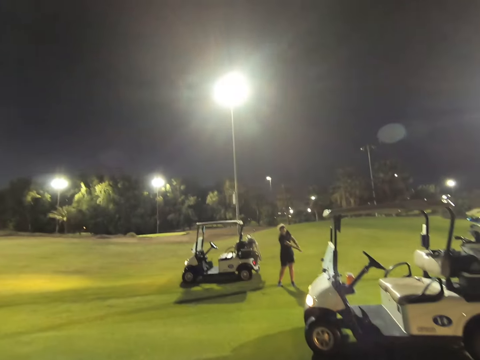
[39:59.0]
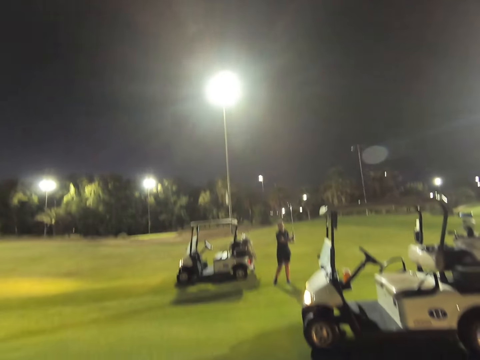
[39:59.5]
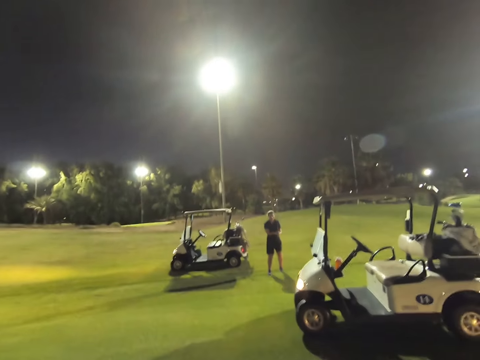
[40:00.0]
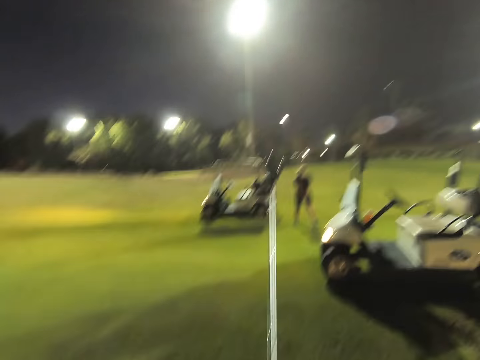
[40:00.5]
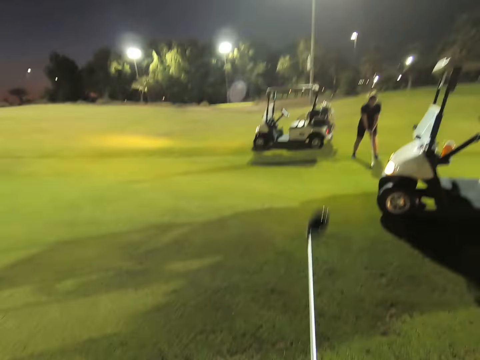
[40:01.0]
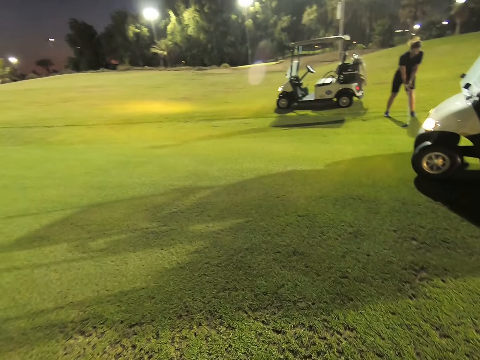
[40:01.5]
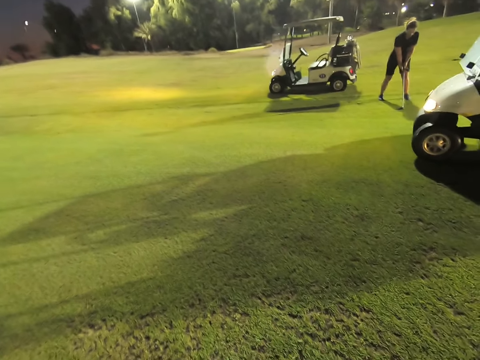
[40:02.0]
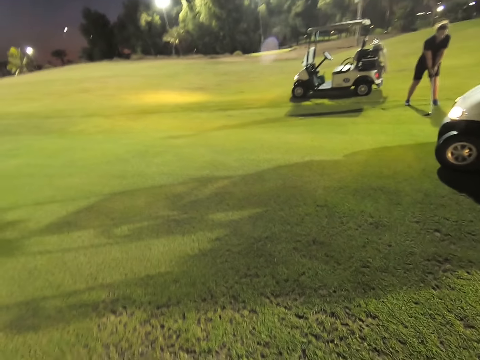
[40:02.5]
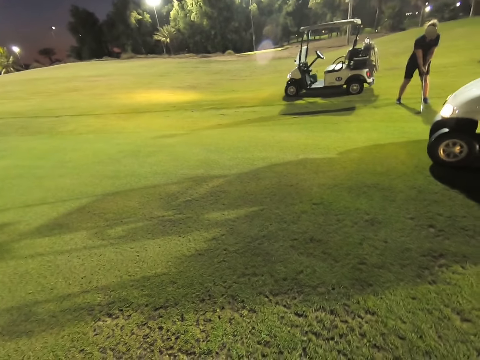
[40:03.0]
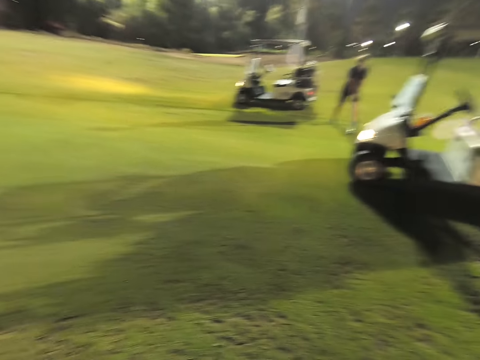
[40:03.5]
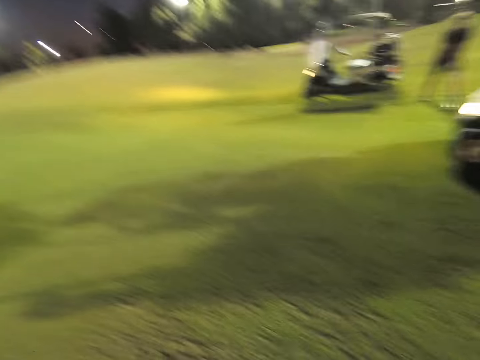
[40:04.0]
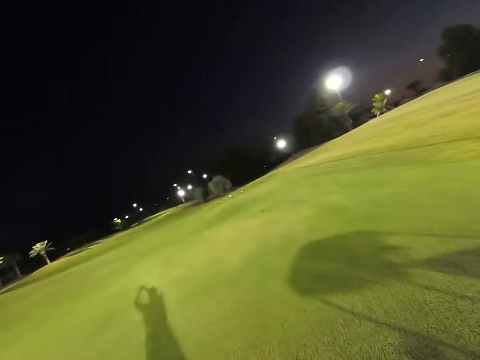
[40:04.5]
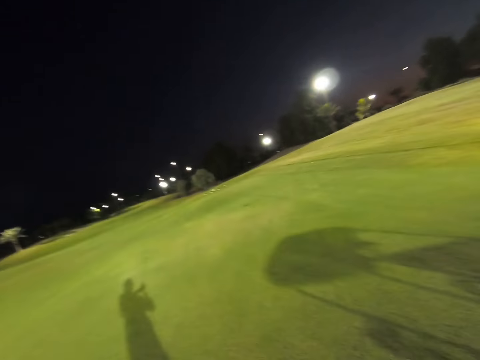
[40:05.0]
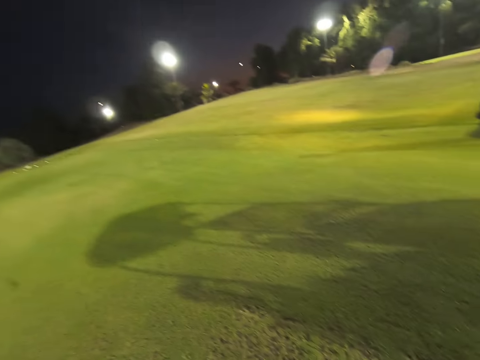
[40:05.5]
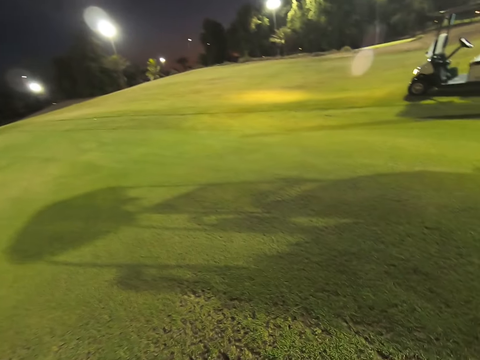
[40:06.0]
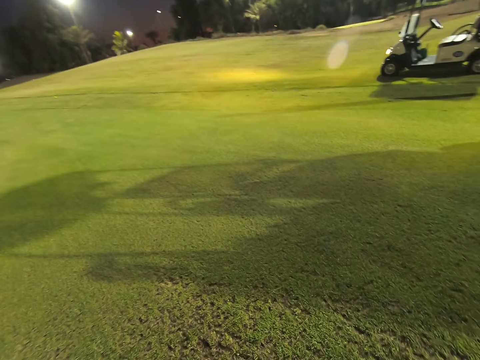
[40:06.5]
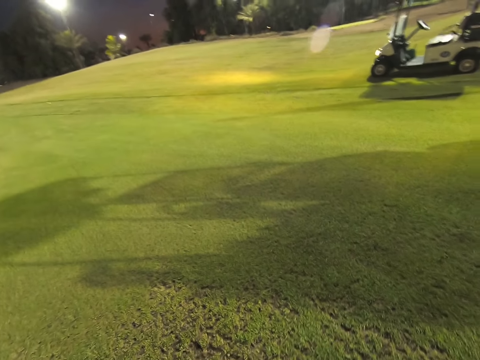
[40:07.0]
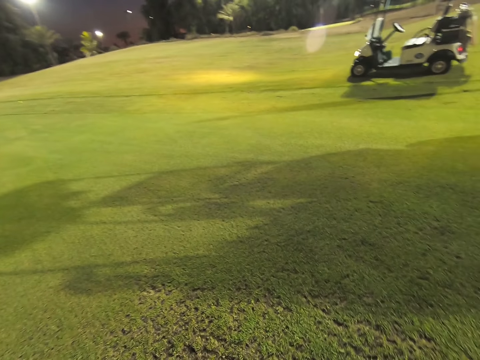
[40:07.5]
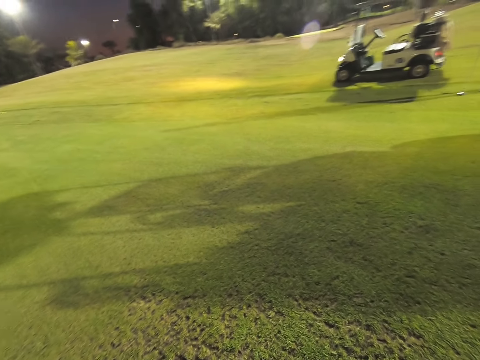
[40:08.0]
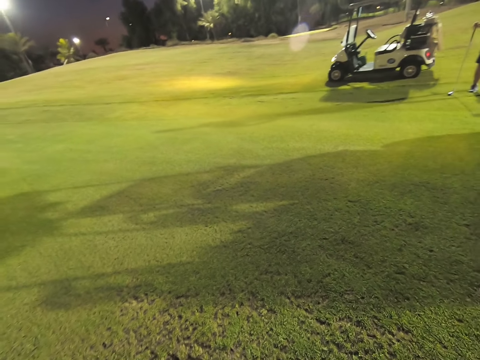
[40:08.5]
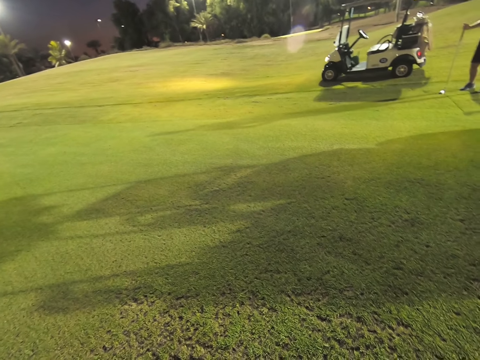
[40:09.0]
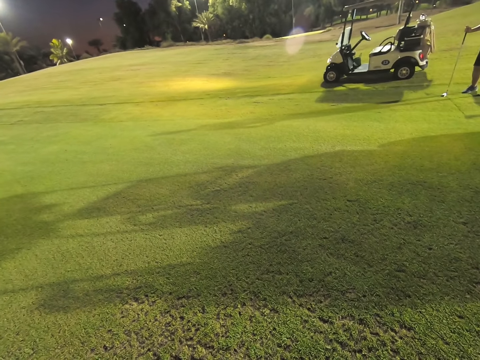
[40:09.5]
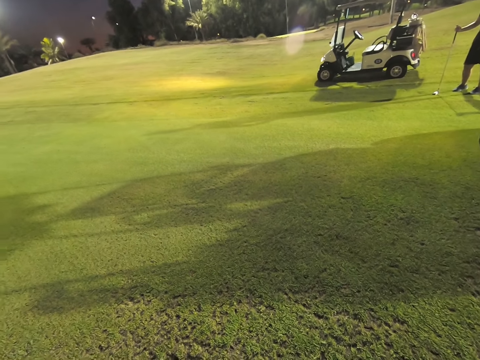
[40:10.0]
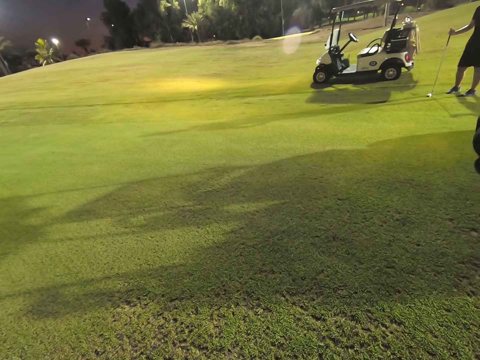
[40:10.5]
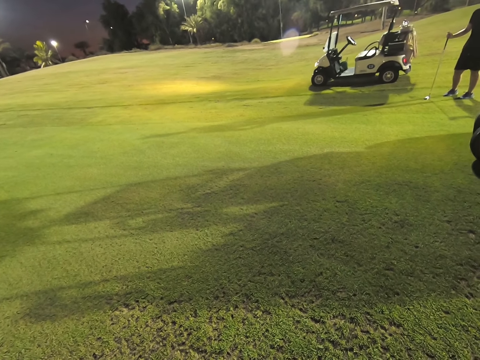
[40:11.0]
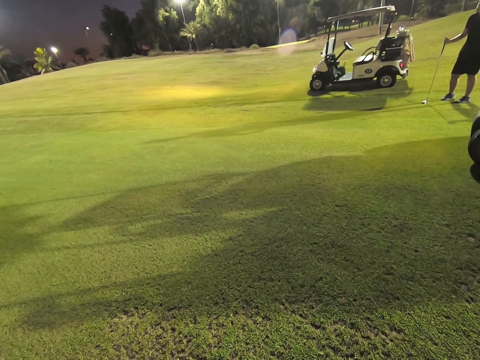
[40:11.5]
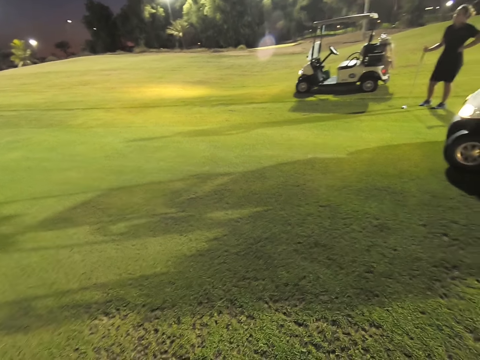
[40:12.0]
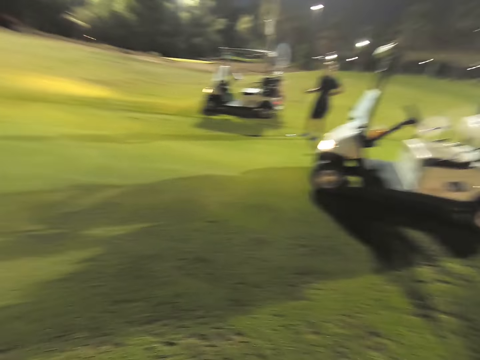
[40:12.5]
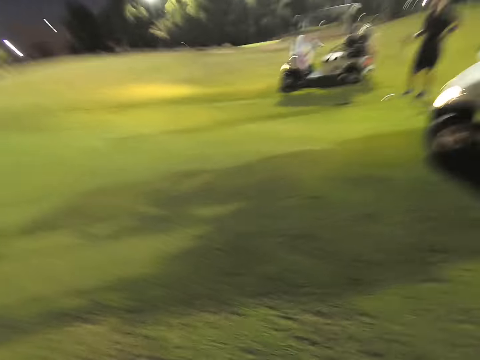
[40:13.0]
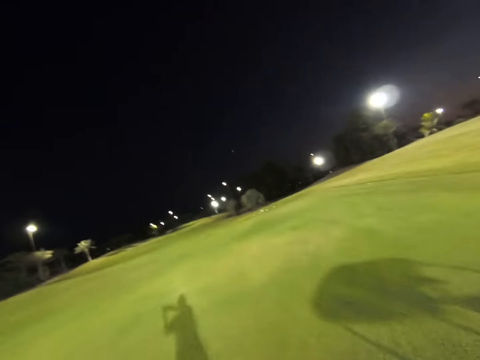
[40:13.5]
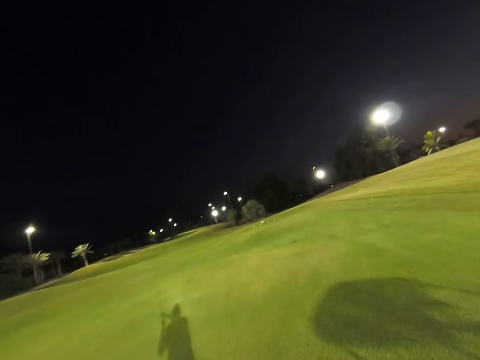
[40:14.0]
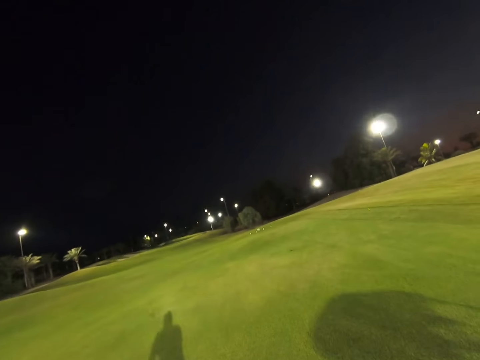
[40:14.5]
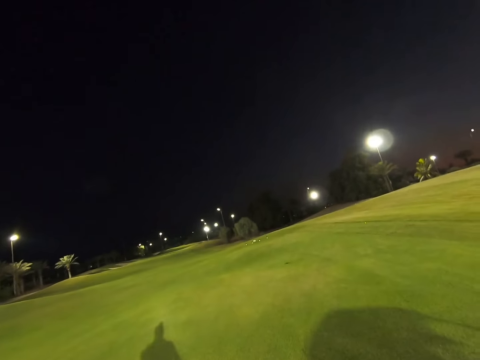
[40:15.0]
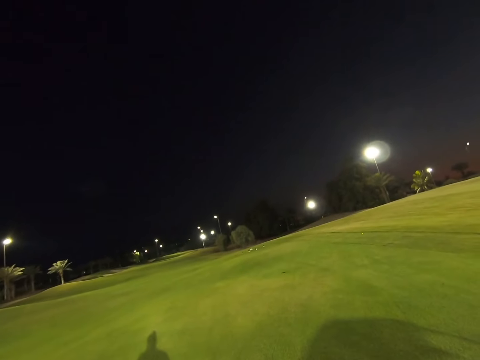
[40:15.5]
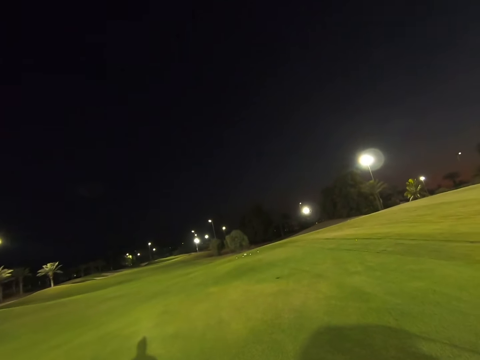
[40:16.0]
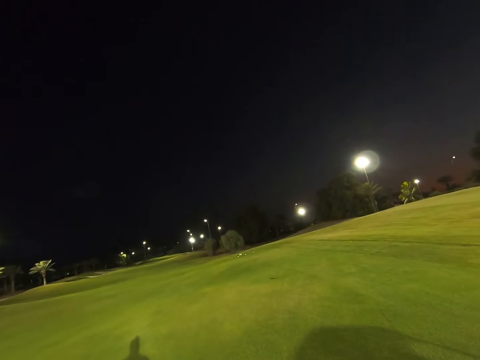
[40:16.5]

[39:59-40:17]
A woman hits the ball. The camera wearer lifts up the stick. A man stares around the field.

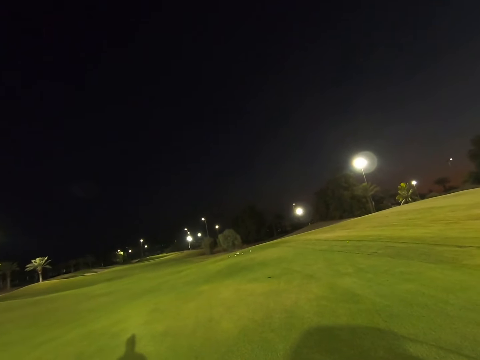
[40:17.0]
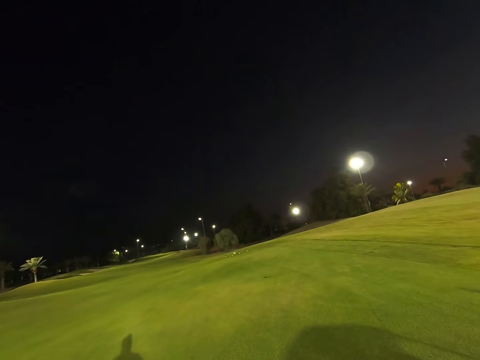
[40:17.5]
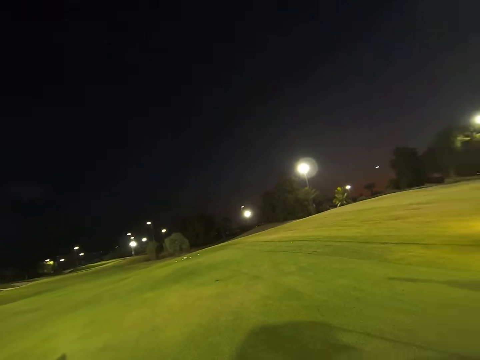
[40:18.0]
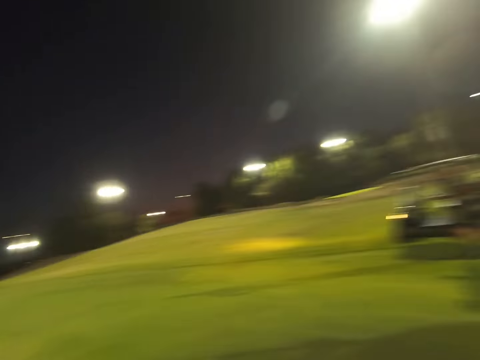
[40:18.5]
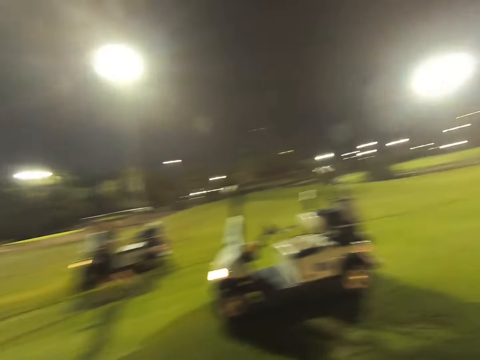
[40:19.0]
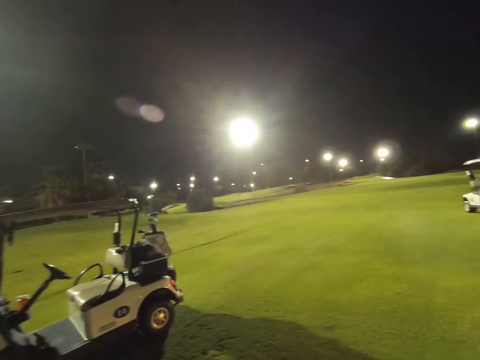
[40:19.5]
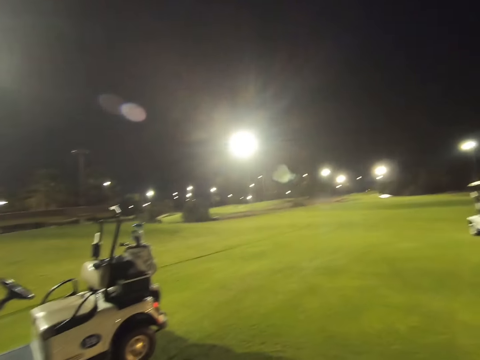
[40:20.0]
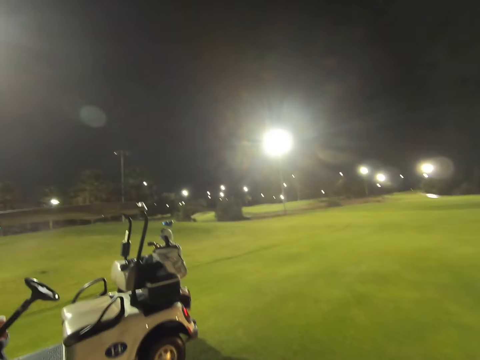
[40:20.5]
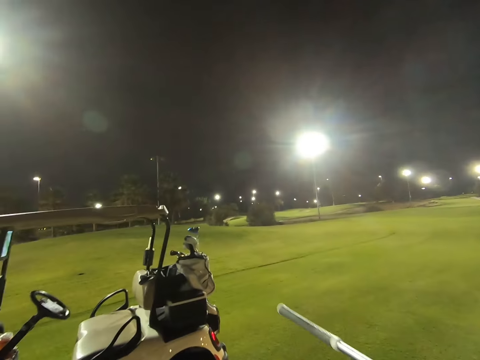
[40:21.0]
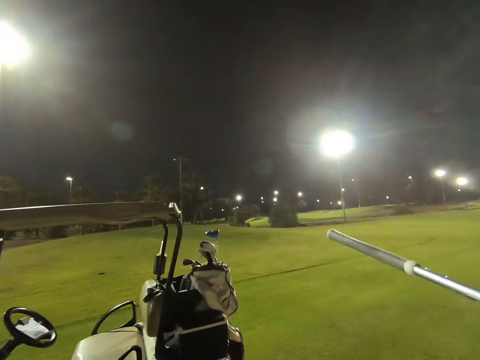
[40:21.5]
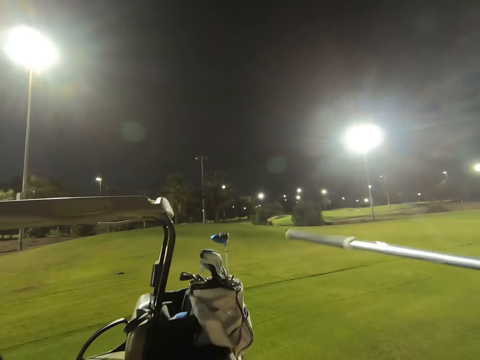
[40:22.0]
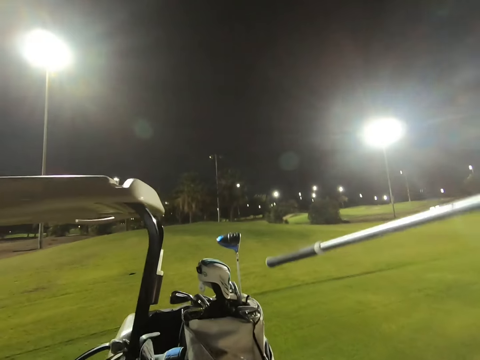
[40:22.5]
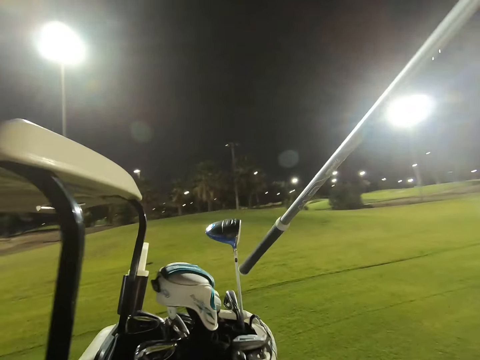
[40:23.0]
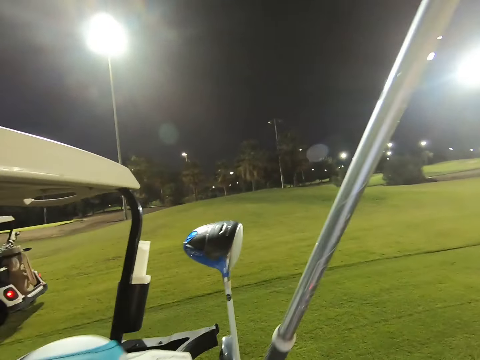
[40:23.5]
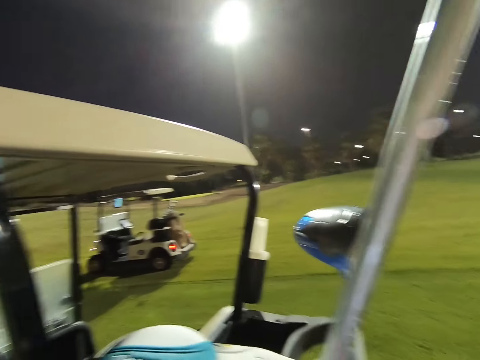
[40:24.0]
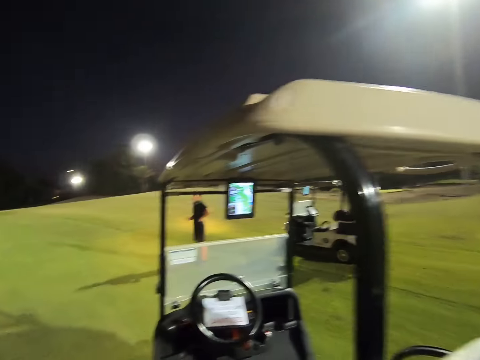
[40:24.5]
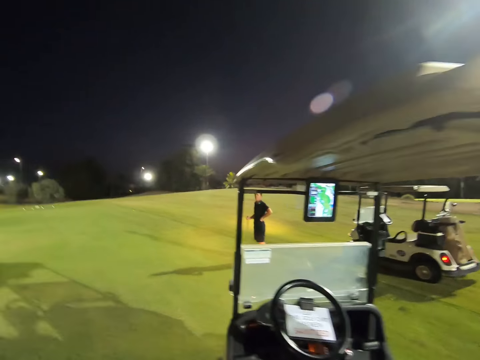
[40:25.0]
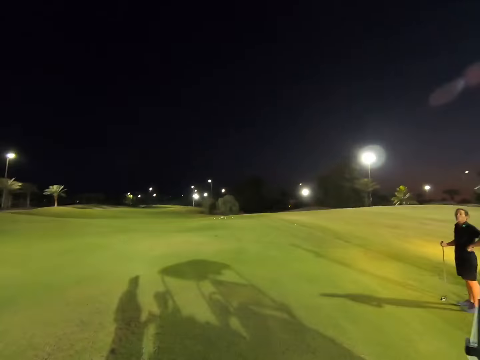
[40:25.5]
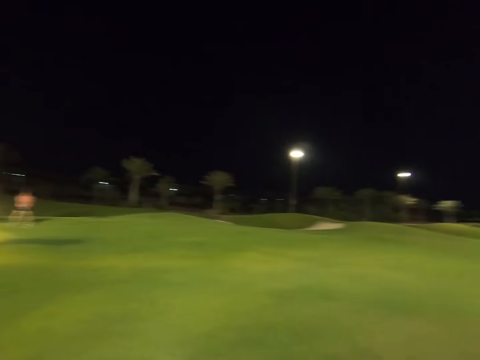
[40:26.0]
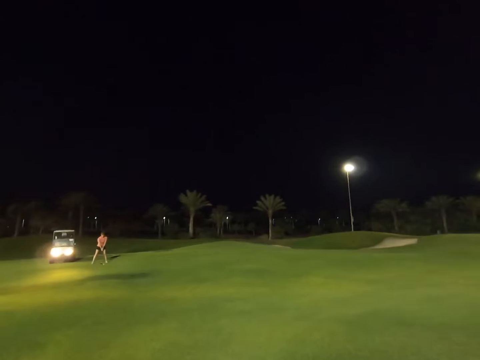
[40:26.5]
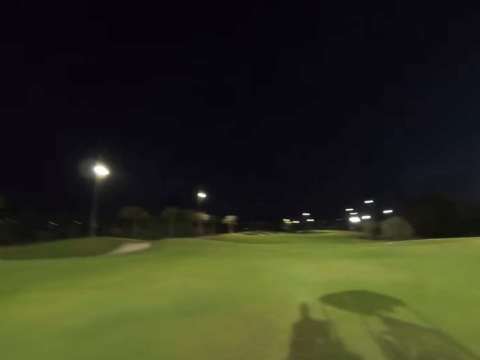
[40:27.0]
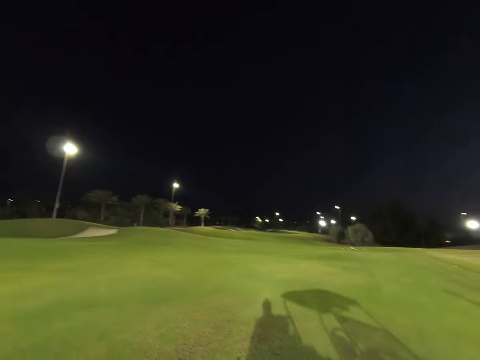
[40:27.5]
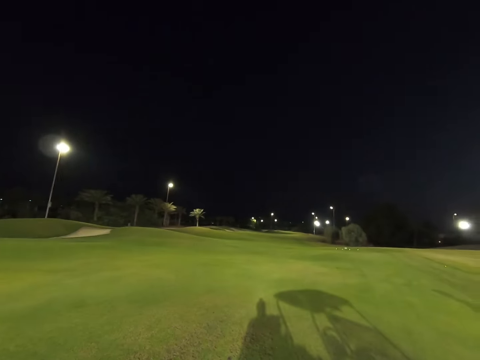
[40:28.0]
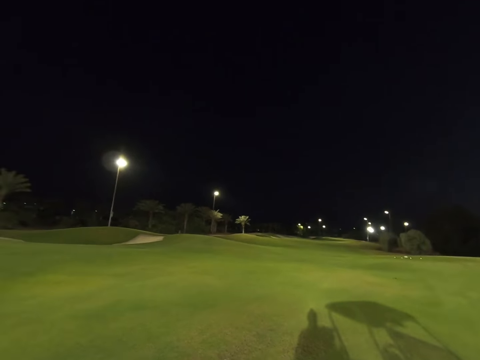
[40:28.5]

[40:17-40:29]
The camera wearer walks towards the golf cart. They put the golf stick in the golf stick bag. They stare around the field.
